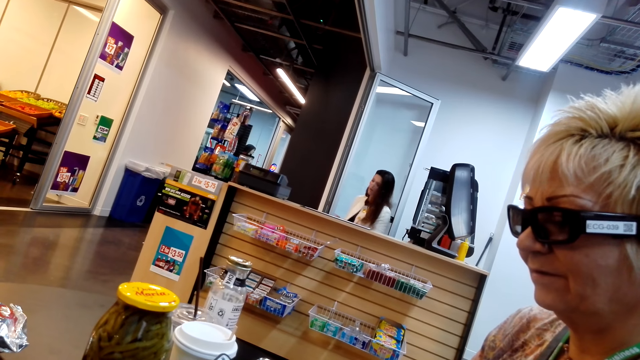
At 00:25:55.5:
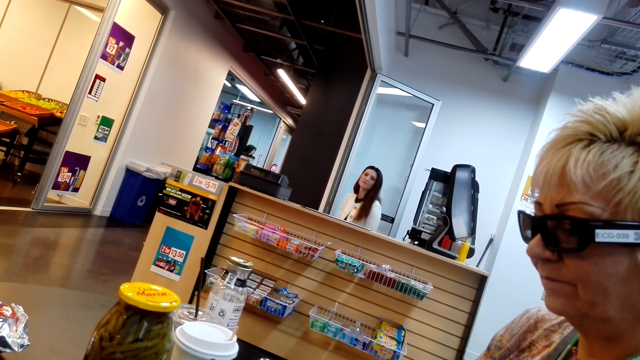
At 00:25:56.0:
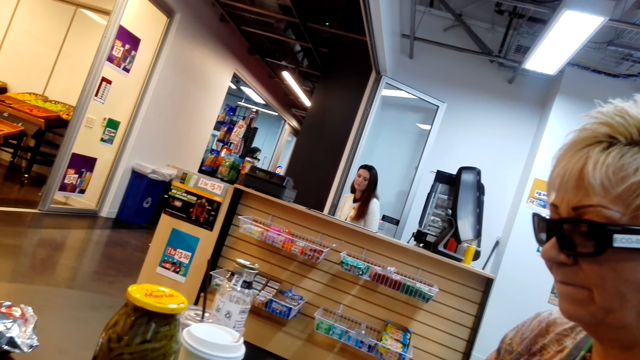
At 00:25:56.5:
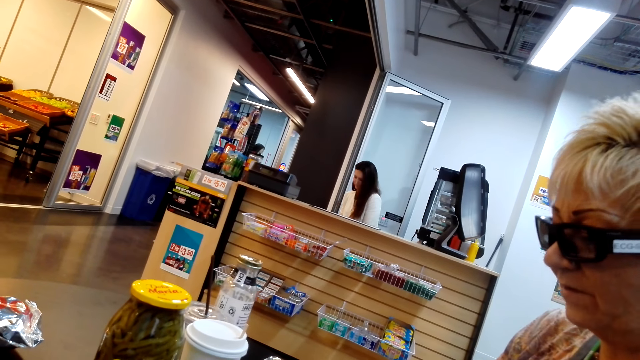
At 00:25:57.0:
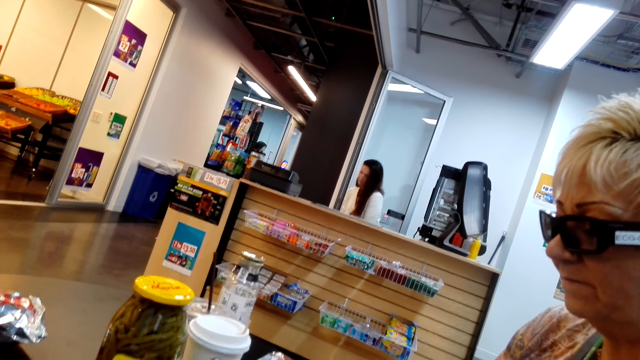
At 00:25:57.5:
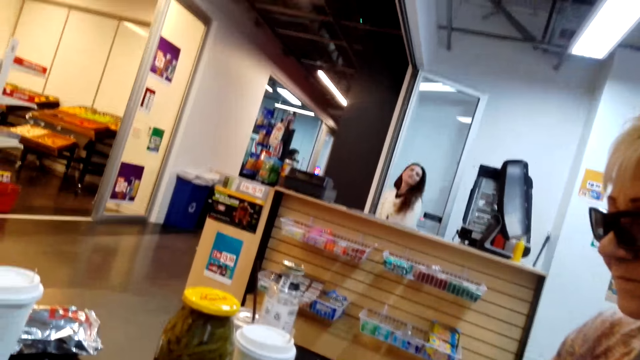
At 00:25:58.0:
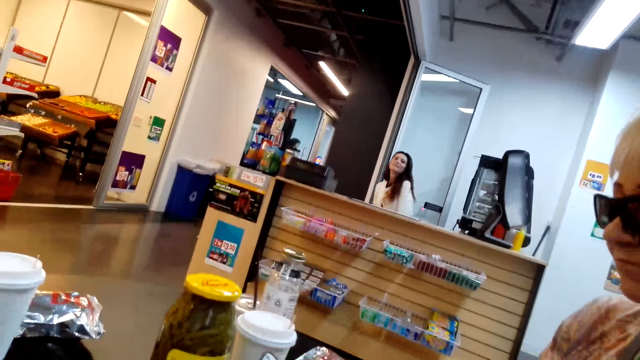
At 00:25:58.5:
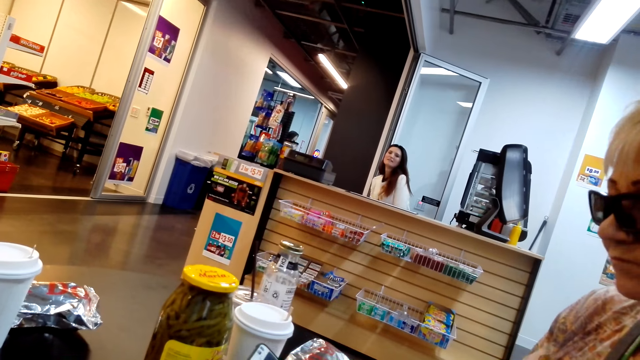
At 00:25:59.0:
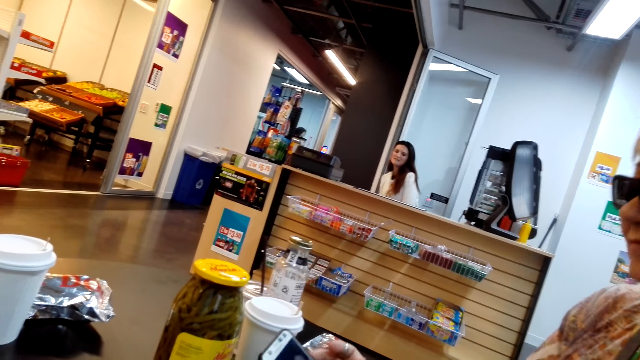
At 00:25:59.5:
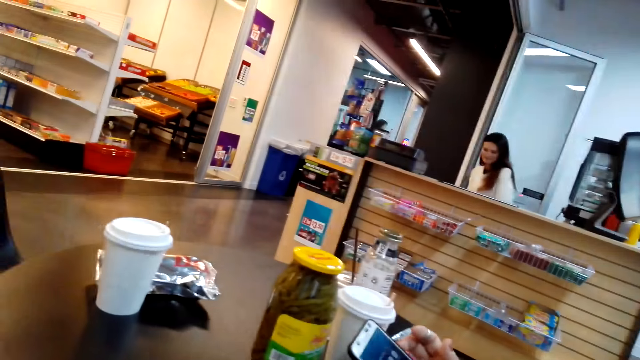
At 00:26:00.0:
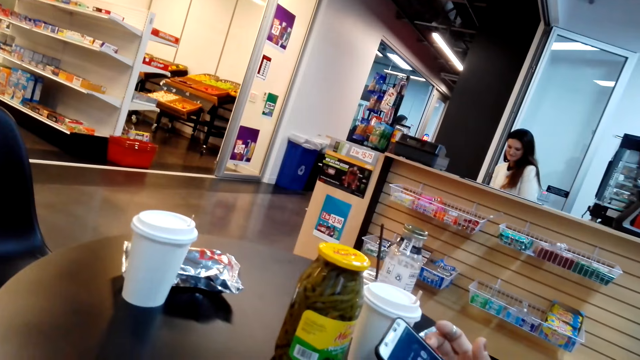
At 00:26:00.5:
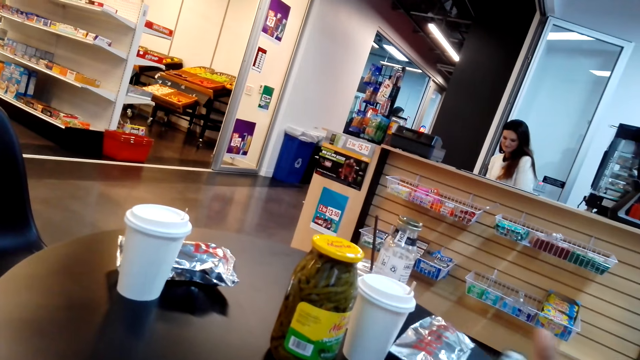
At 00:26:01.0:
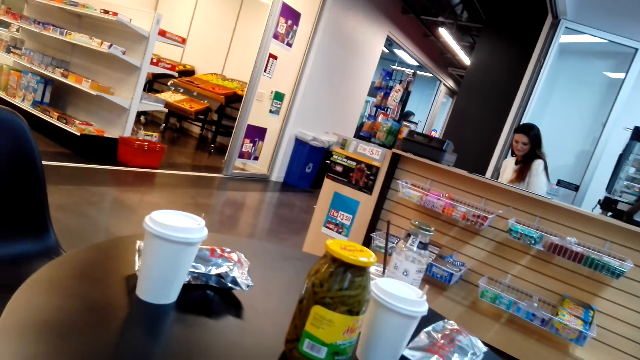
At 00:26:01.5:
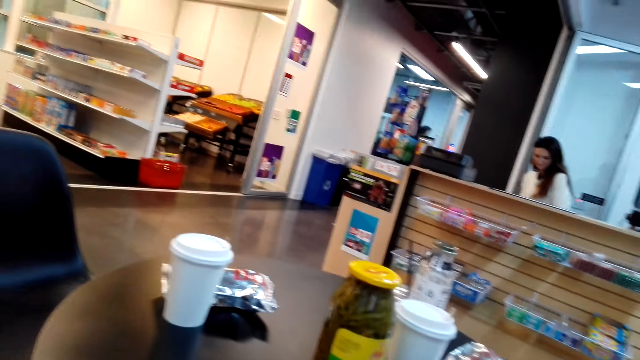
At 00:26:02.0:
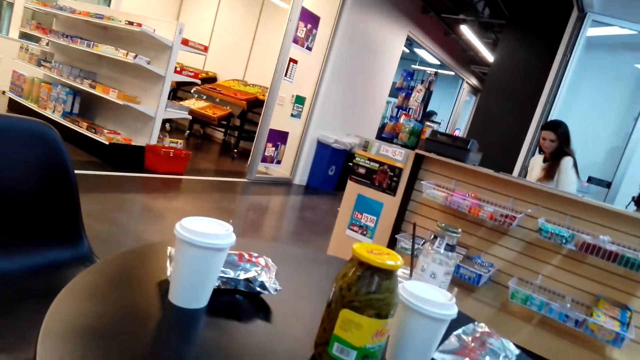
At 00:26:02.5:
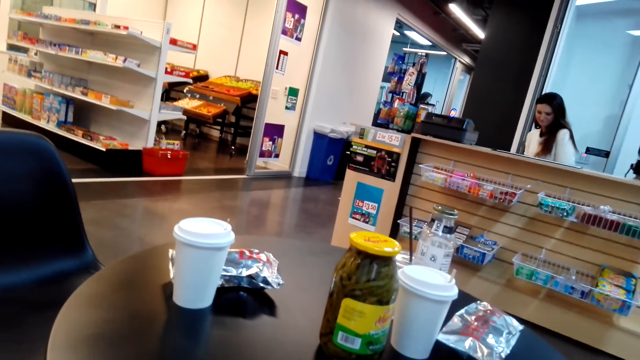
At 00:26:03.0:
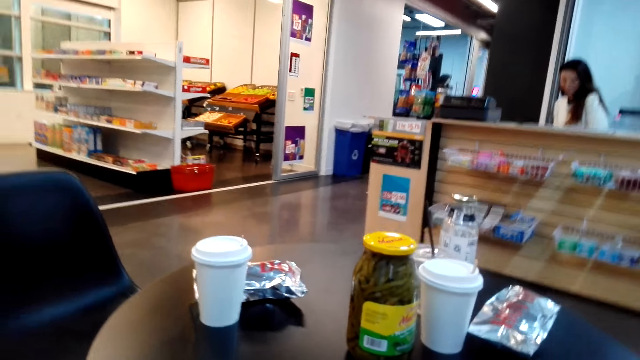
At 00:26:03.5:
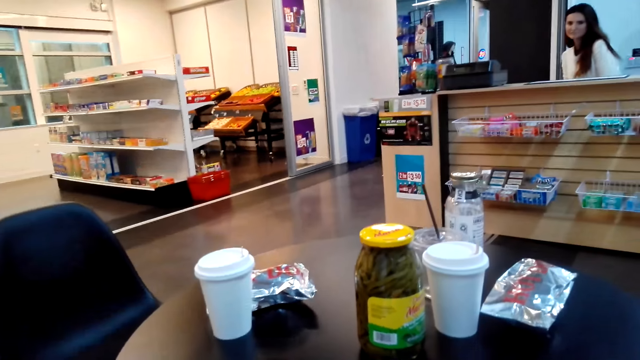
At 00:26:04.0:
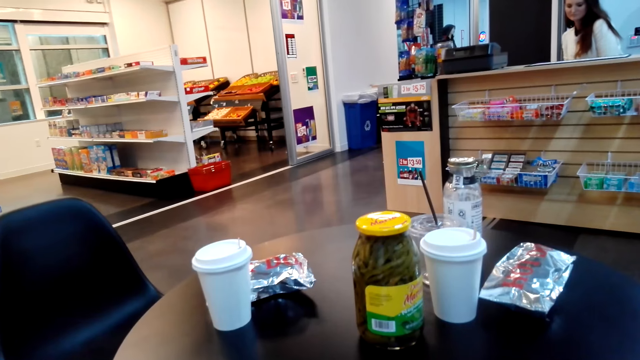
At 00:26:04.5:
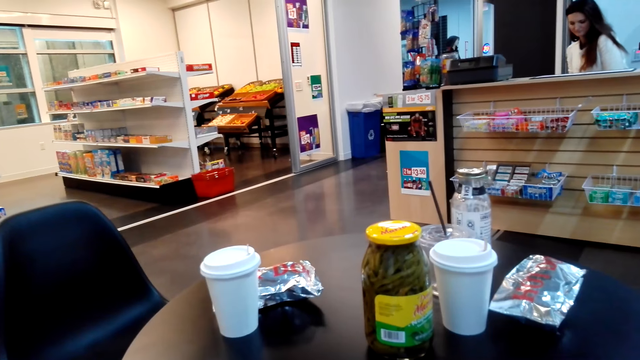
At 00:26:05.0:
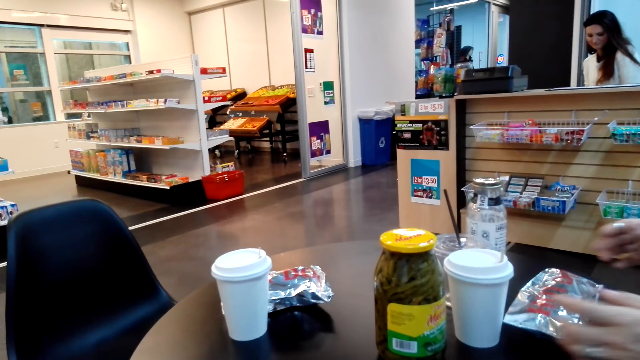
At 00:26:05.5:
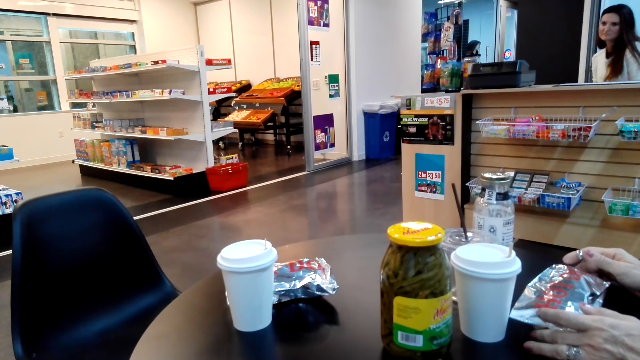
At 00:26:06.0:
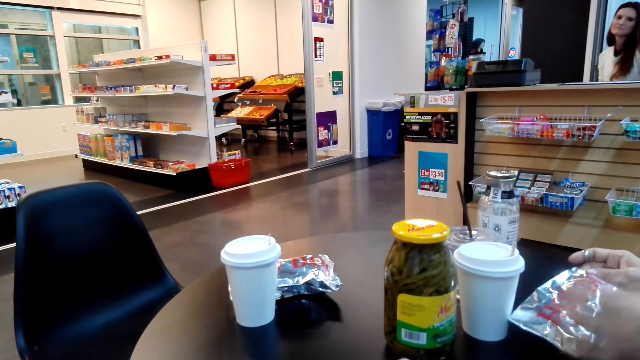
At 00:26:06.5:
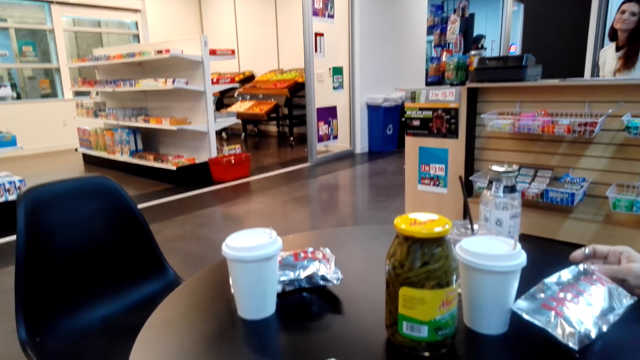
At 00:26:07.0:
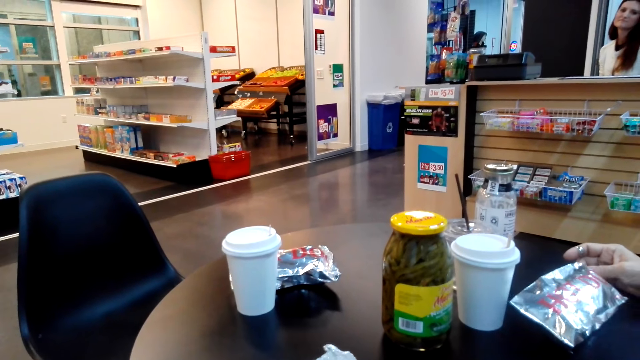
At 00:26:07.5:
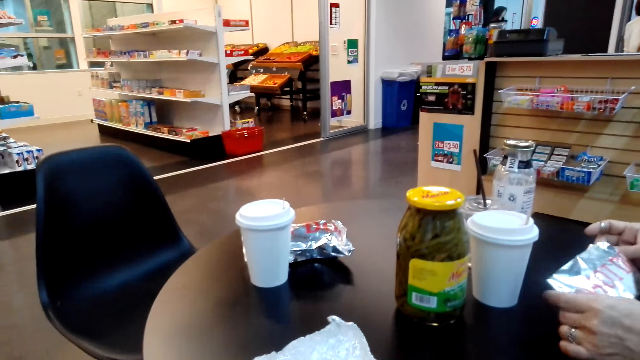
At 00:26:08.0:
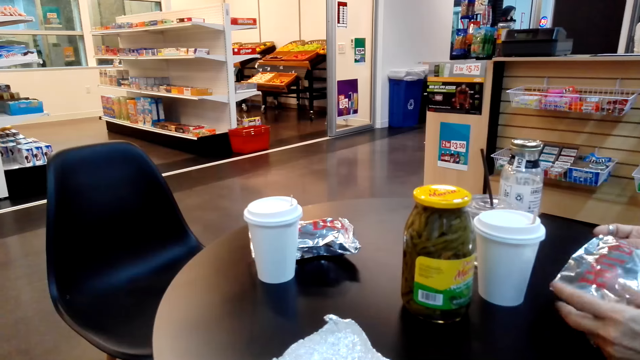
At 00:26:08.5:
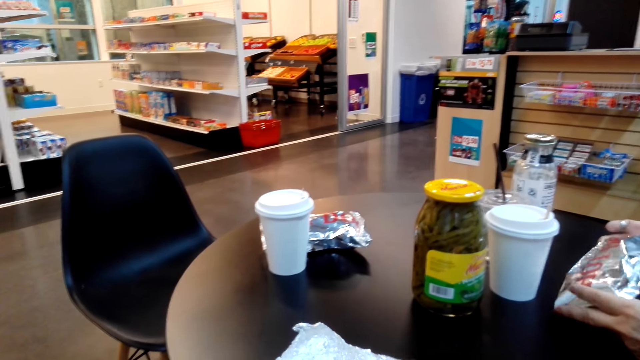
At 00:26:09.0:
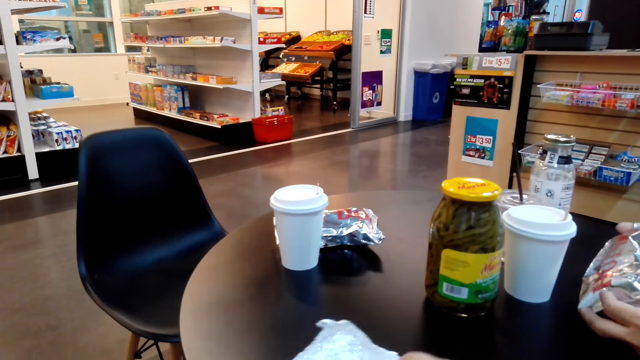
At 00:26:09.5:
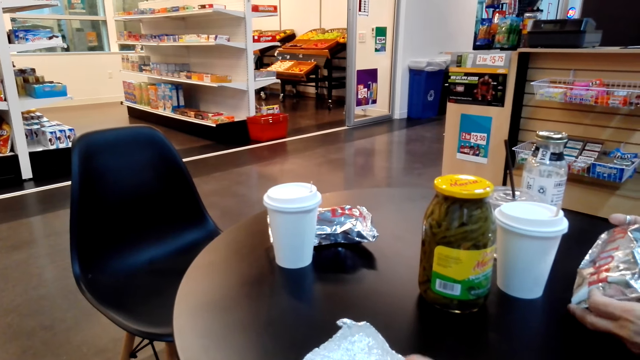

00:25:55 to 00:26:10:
A lady touches something from the table.

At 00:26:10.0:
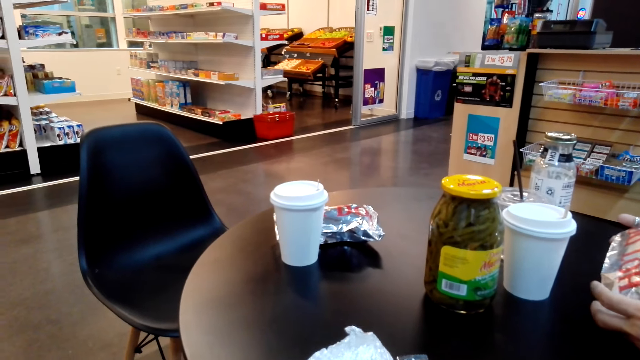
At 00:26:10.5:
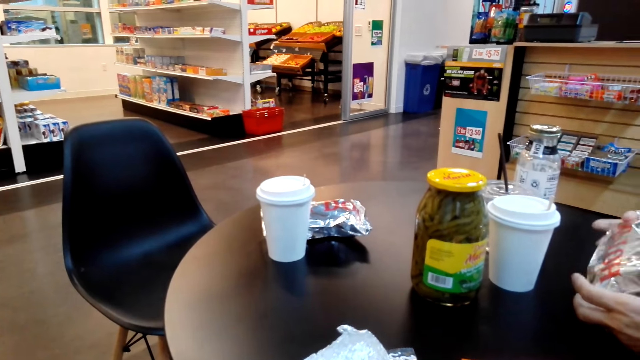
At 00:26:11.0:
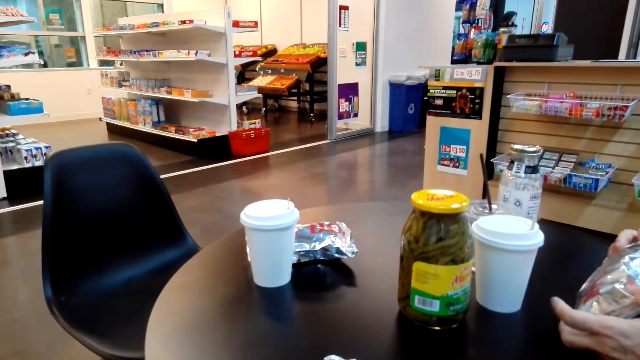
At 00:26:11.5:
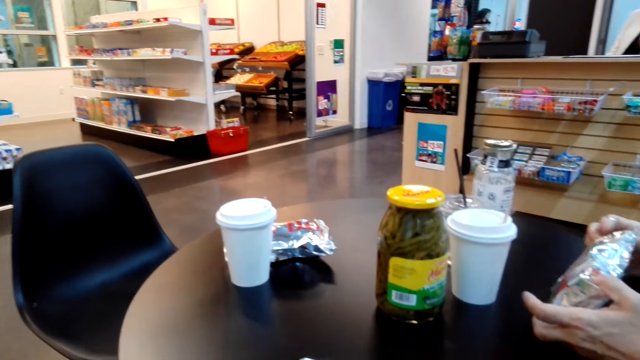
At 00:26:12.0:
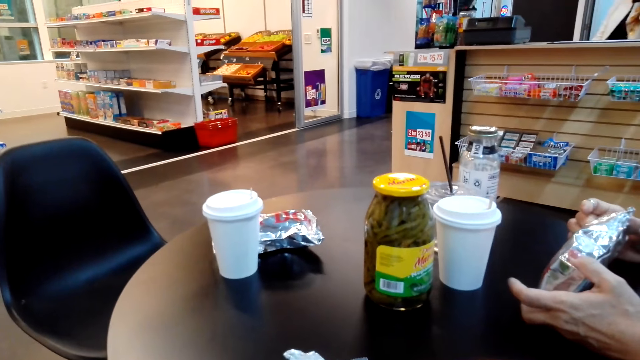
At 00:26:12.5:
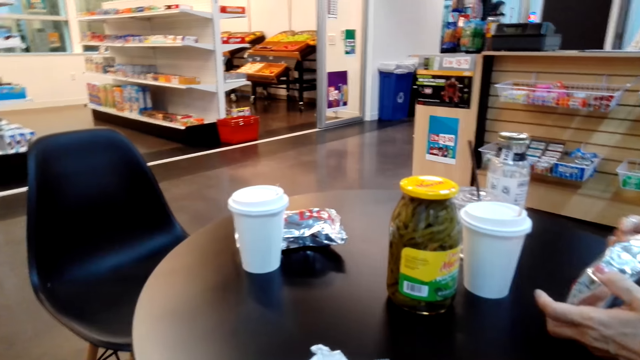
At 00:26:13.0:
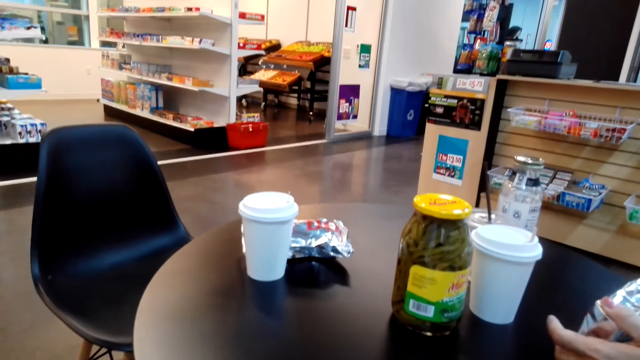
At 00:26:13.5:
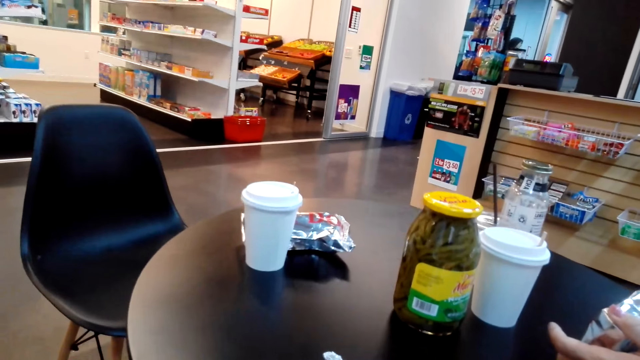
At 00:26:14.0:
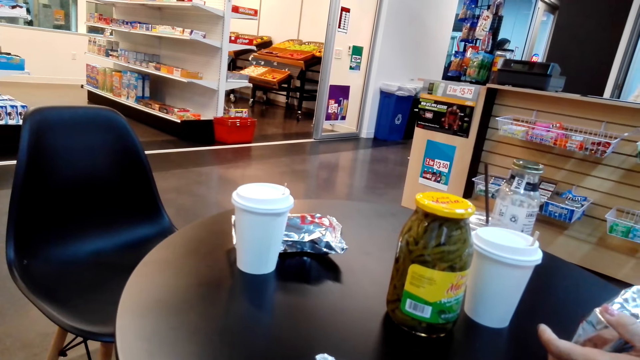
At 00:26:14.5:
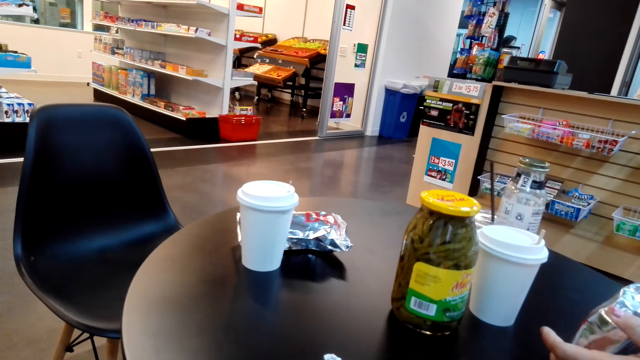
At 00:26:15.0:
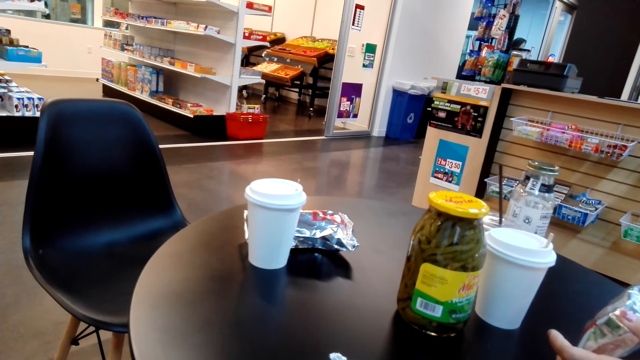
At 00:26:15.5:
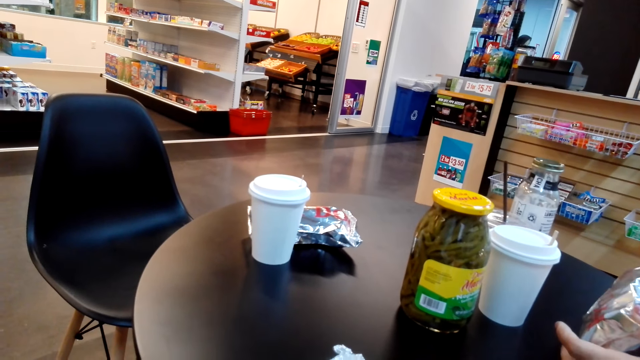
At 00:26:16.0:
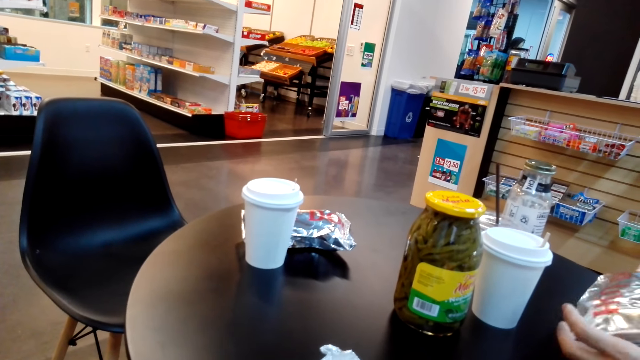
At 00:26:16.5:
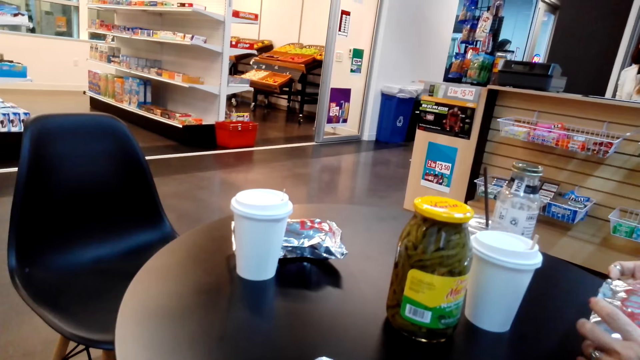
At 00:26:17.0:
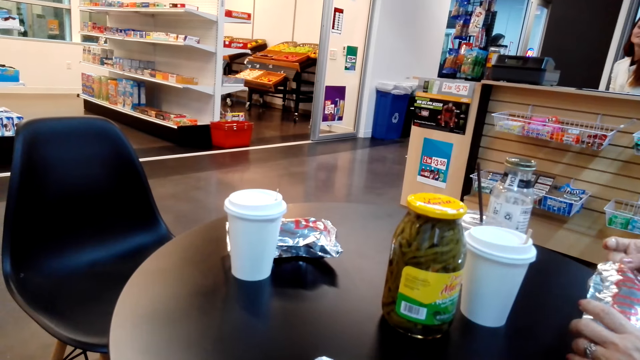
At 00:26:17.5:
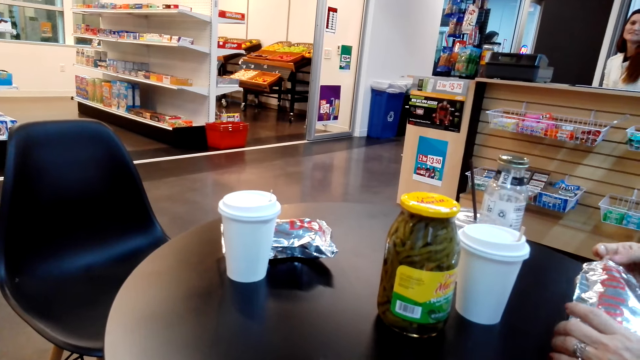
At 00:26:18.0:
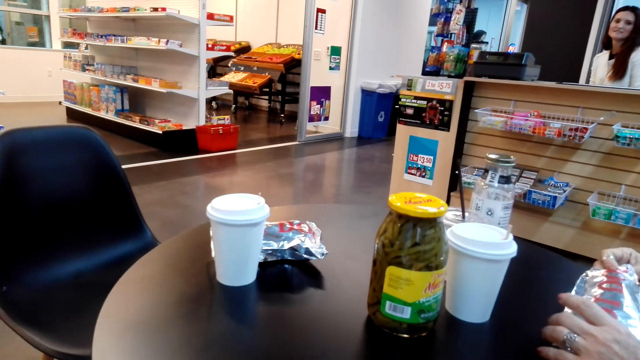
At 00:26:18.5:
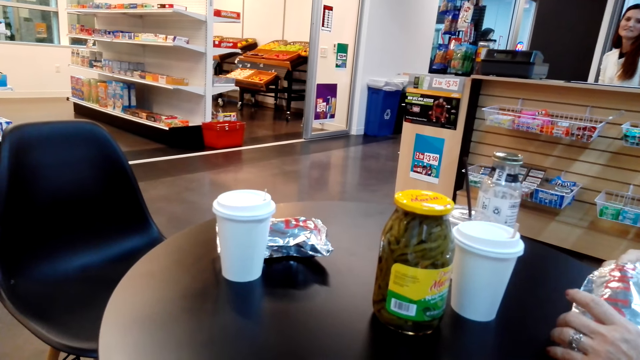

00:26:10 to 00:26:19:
A lady opens something.
